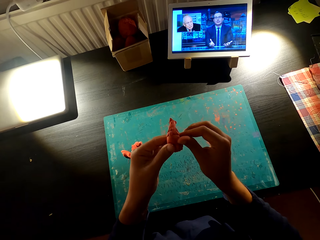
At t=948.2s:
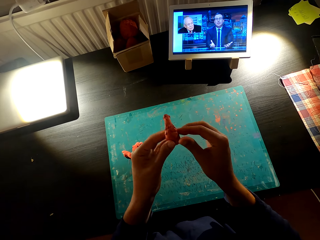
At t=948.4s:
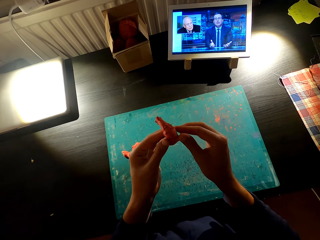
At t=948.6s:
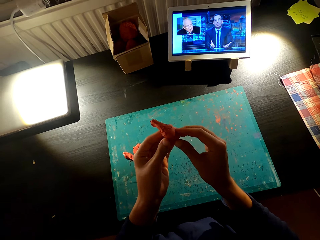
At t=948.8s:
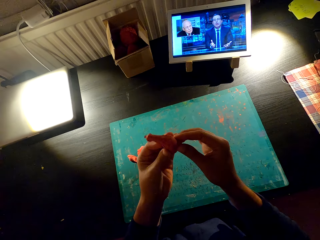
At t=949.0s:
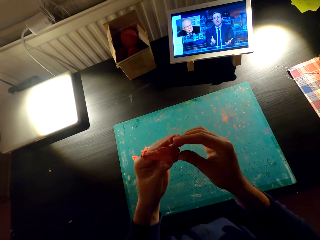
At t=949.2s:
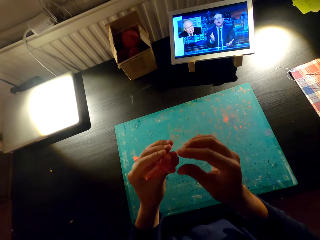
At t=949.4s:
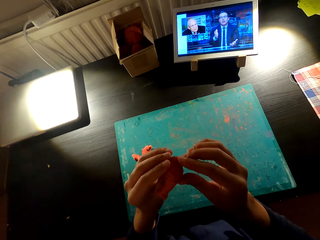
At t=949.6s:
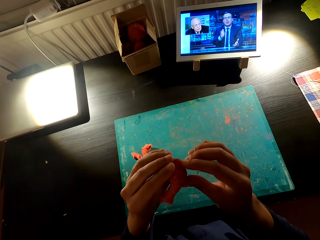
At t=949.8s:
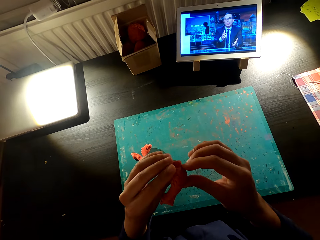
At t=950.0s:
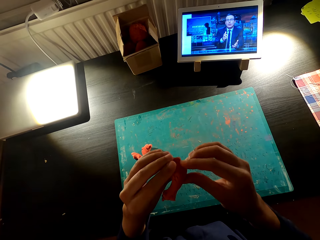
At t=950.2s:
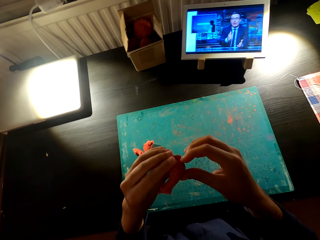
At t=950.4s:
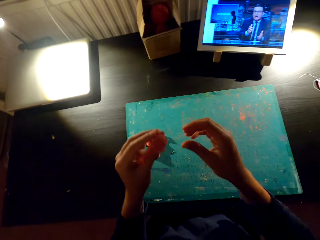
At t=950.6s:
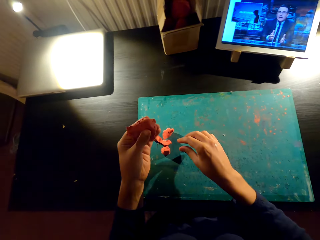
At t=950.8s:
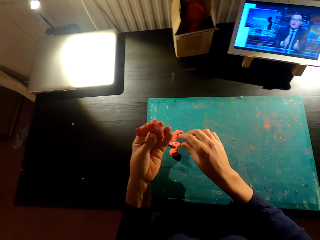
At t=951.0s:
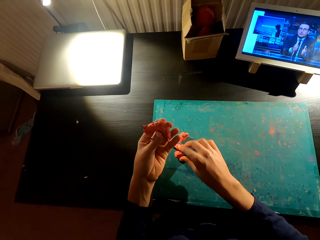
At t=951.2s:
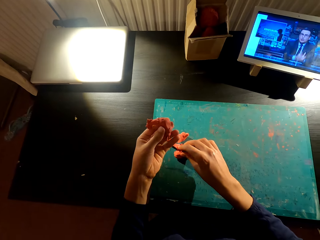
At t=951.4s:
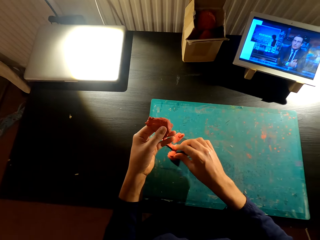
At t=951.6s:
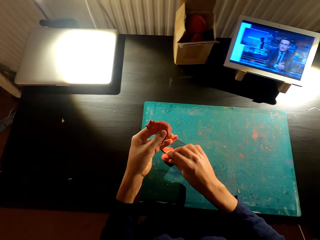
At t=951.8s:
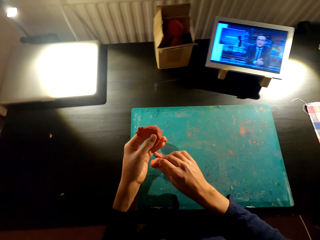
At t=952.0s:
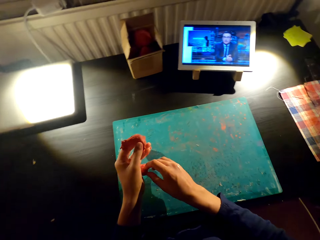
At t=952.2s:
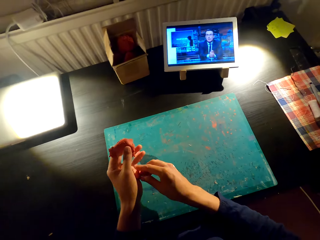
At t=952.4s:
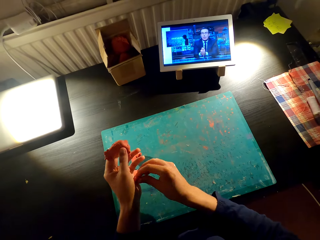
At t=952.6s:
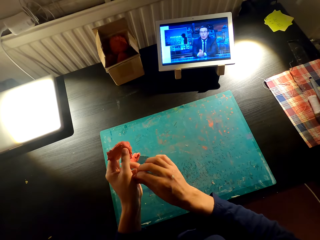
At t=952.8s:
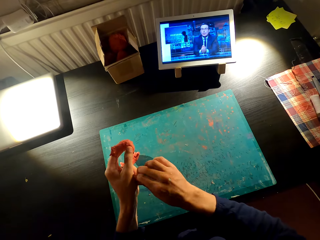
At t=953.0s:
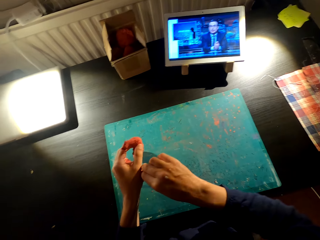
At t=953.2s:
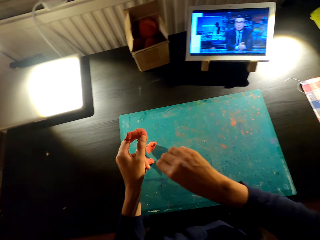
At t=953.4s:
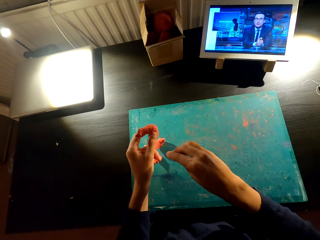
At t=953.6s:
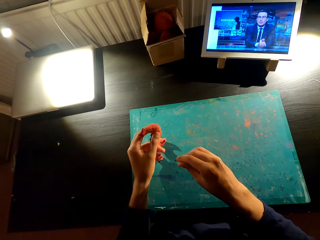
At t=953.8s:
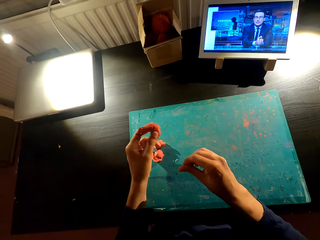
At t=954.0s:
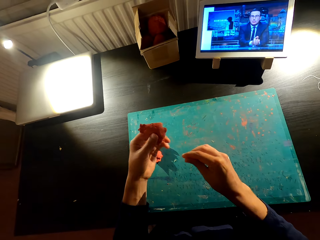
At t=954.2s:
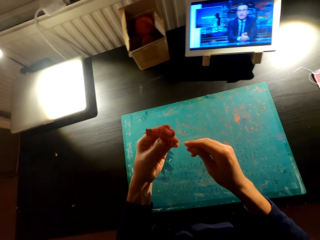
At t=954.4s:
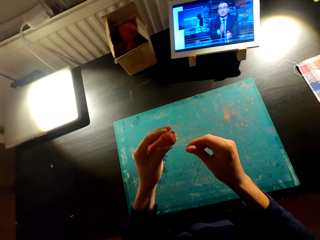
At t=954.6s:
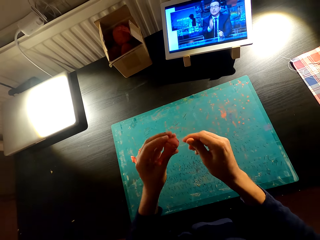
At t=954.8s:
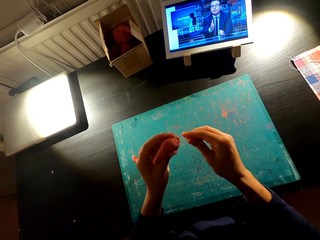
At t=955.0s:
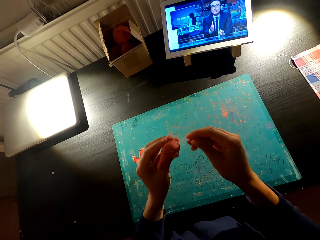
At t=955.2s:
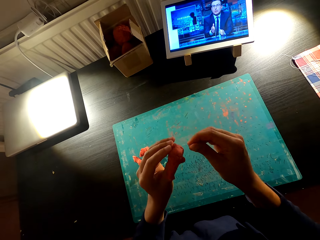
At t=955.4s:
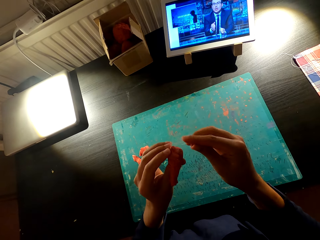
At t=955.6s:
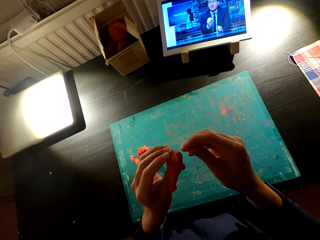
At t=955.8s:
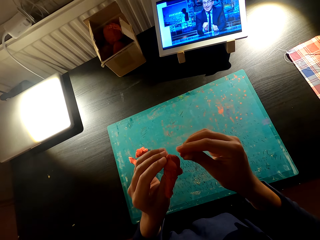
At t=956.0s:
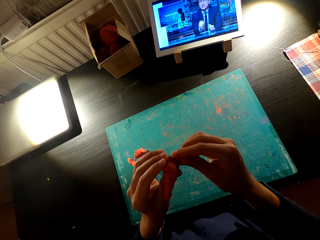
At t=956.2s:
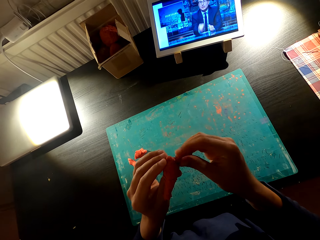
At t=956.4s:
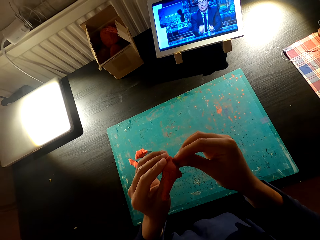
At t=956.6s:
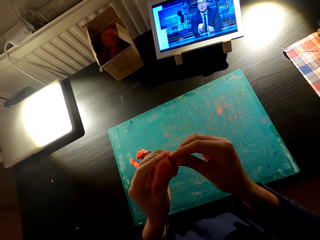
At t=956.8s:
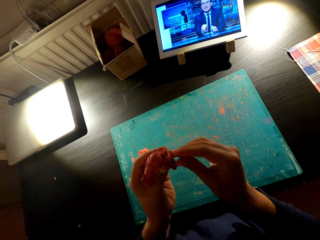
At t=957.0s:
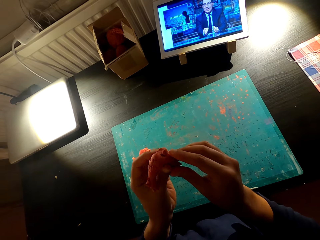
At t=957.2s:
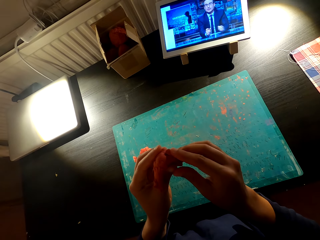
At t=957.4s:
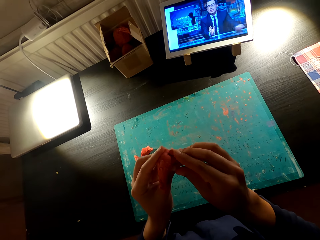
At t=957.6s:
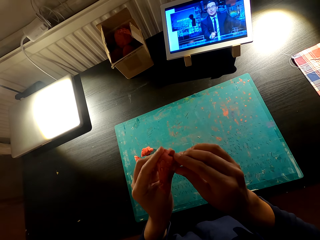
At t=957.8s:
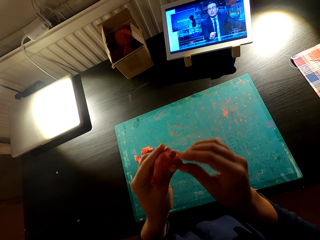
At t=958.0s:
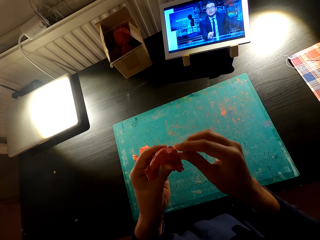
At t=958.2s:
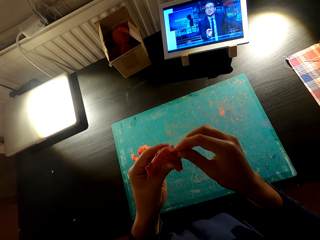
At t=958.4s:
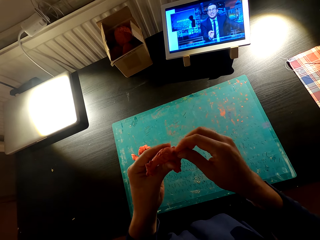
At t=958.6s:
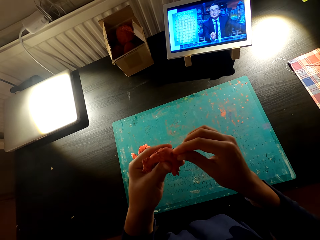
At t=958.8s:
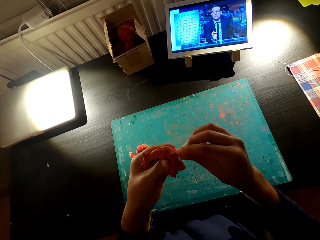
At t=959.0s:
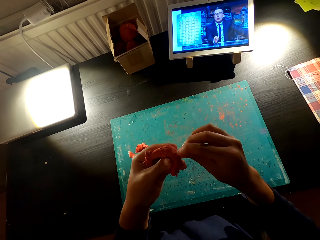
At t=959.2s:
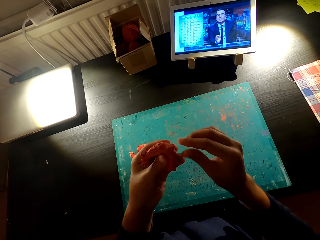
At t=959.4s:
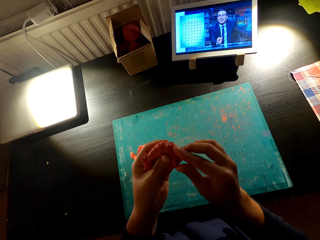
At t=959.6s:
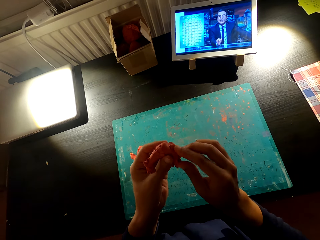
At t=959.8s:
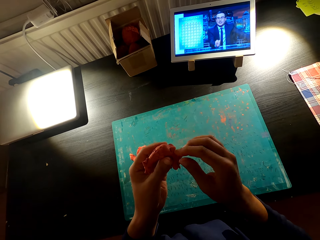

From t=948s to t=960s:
The camera wearer picks up clay. He cuts the clay on the table with his right hand. He holds something with his hands. He attaches the clay together.

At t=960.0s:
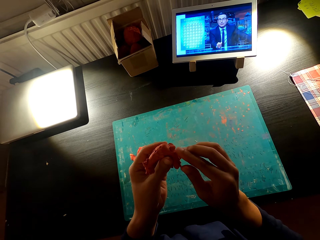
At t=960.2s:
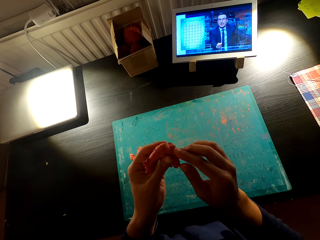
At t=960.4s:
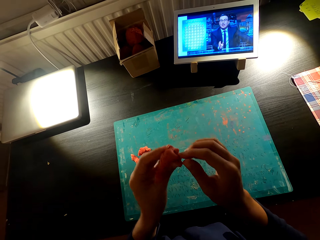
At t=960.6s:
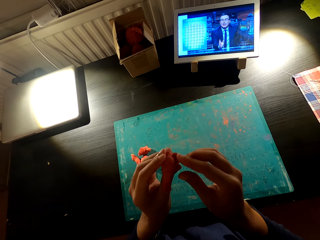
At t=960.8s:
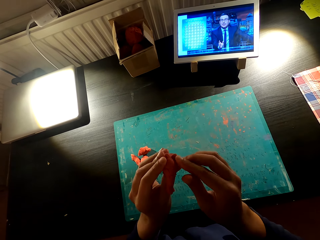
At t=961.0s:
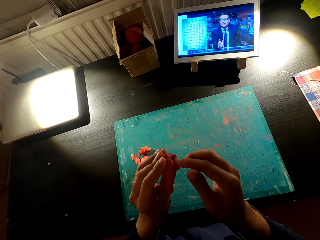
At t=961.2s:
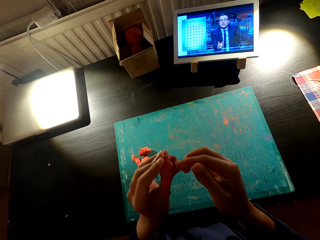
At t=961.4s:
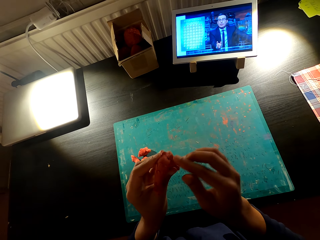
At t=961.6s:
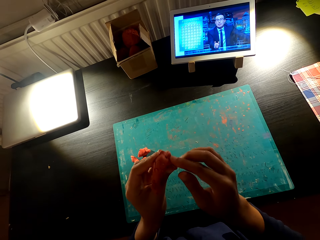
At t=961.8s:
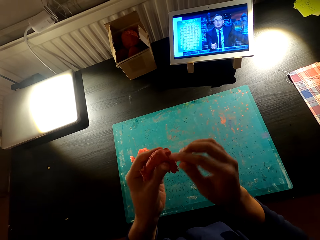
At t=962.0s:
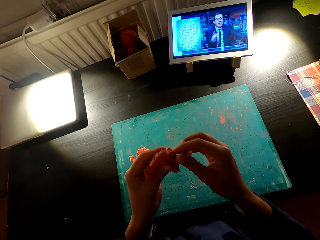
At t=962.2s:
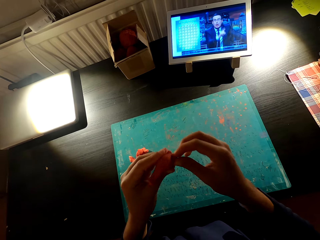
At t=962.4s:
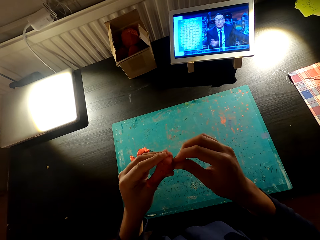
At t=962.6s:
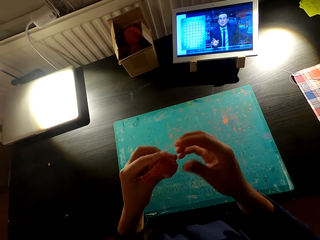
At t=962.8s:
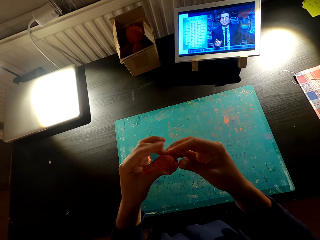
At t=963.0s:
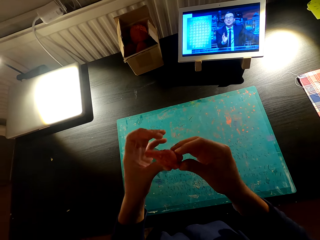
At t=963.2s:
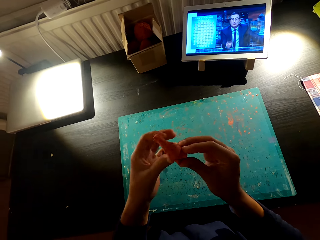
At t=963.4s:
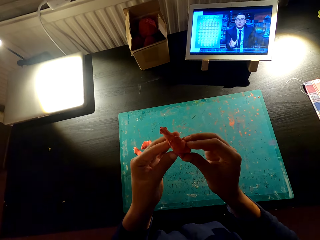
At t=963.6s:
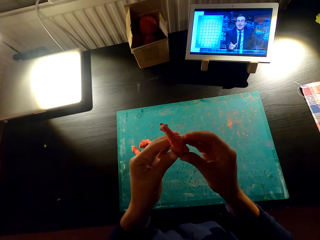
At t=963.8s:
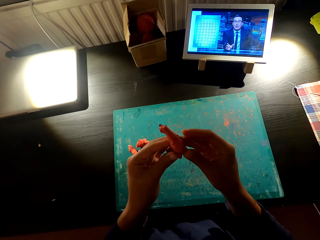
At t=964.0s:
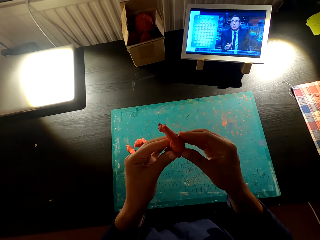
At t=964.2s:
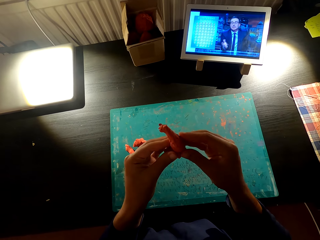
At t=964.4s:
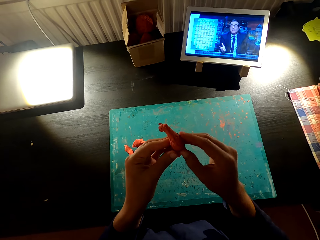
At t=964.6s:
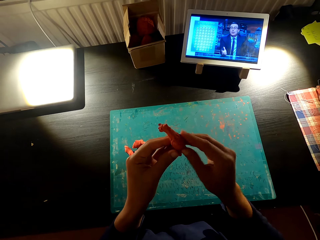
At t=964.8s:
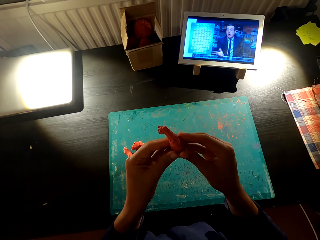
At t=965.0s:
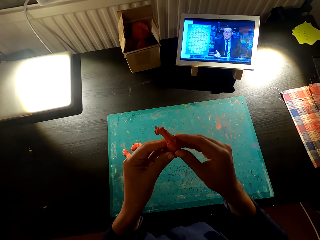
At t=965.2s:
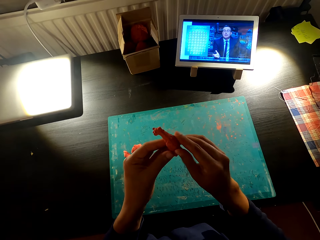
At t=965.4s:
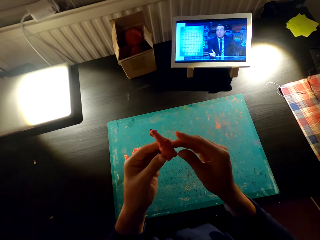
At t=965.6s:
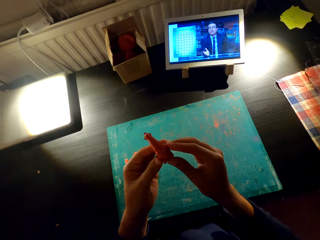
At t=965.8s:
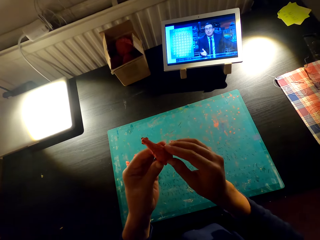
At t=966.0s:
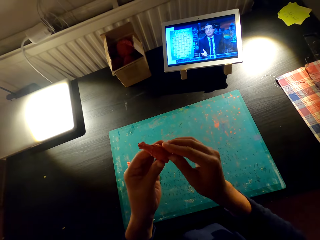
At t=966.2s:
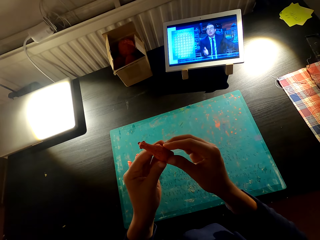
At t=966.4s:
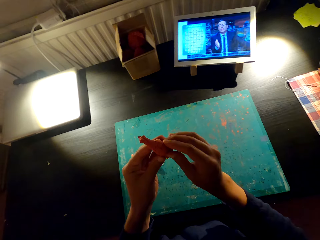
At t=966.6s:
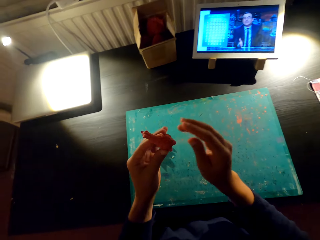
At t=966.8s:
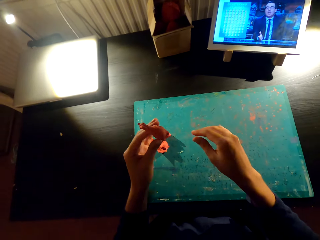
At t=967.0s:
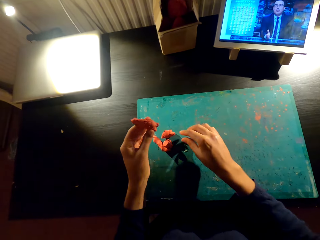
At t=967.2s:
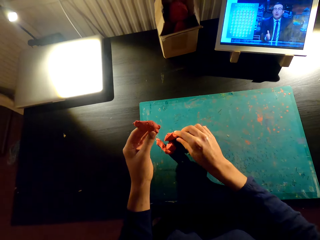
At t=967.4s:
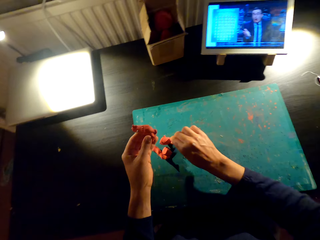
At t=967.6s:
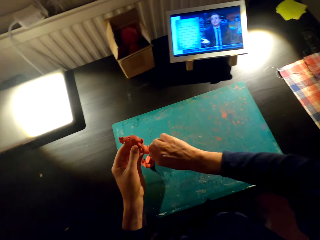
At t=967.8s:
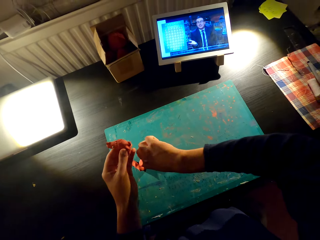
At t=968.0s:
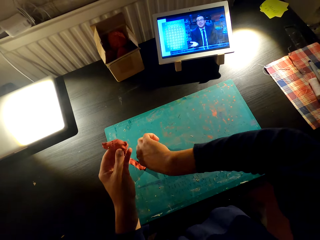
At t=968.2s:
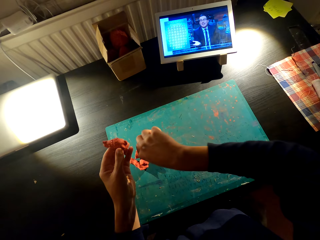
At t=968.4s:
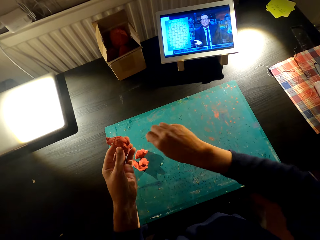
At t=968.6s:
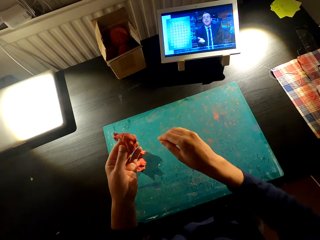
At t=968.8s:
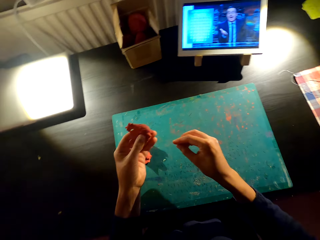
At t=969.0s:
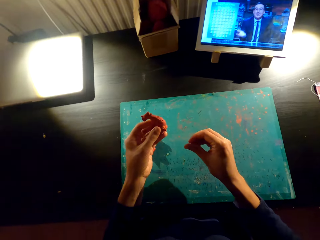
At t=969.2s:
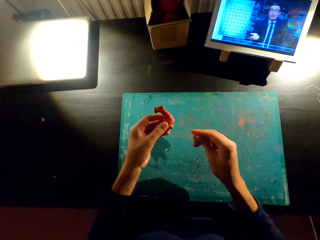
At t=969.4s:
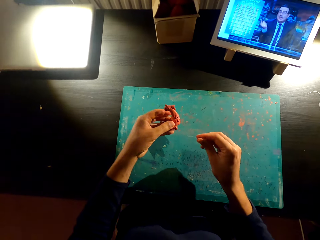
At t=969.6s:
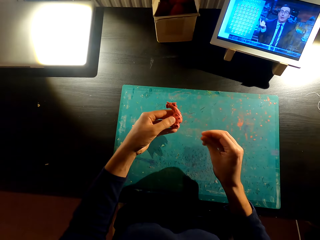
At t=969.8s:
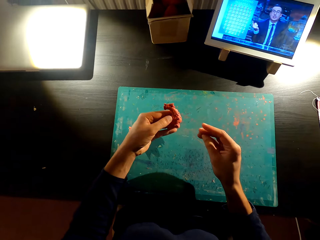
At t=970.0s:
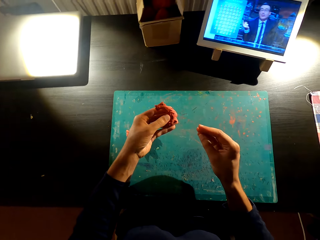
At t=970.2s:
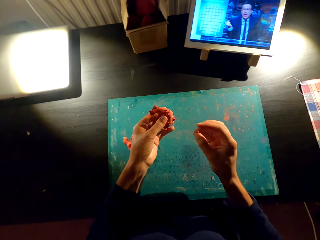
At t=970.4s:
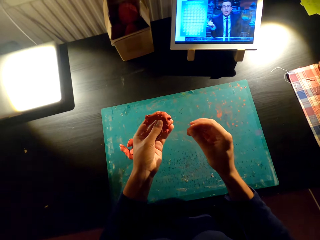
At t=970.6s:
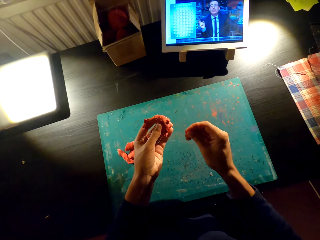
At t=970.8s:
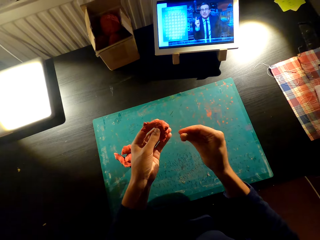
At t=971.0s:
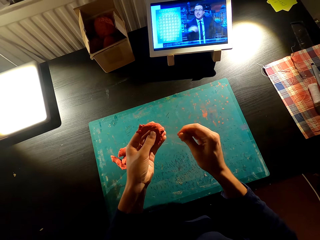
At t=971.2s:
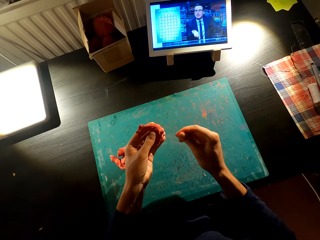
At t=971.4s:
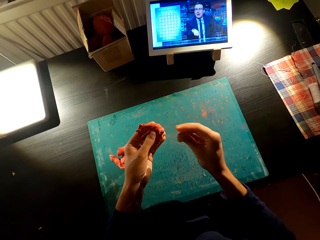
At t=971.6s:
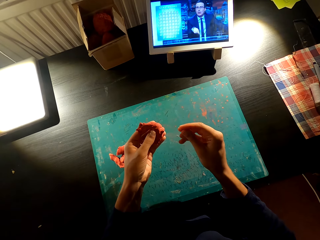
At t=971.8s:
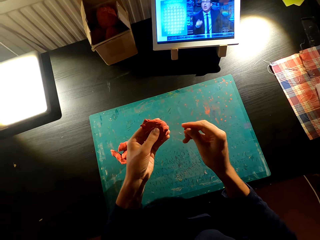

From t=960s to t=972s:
The camera wearer cuts clay on the table with his right hand. He molds the clay. He holds something with his hands.
